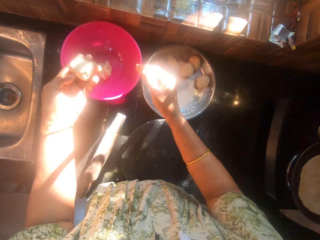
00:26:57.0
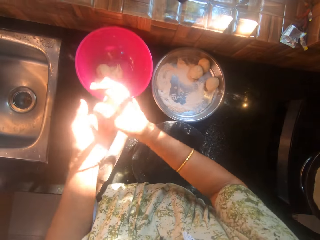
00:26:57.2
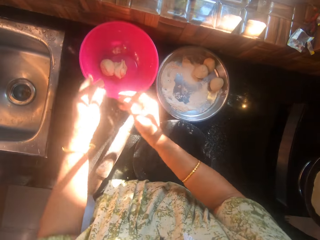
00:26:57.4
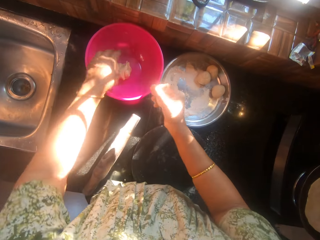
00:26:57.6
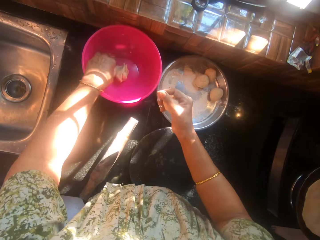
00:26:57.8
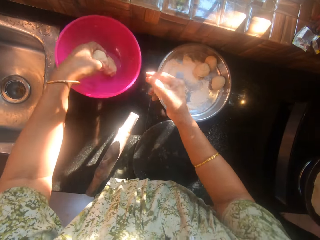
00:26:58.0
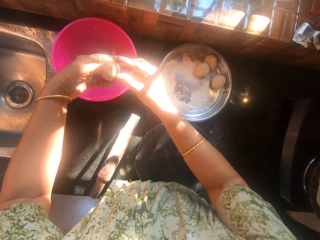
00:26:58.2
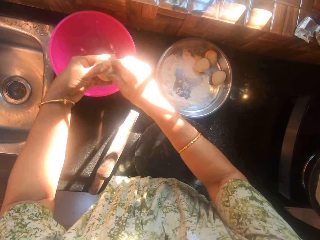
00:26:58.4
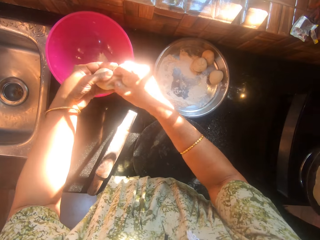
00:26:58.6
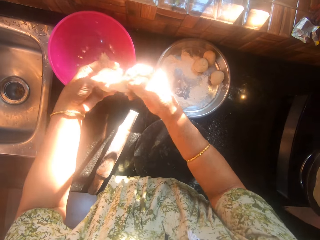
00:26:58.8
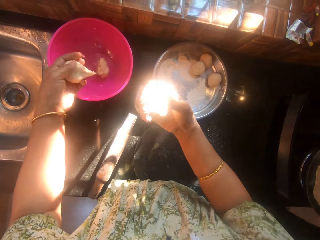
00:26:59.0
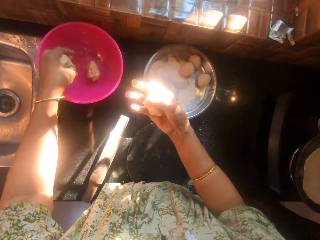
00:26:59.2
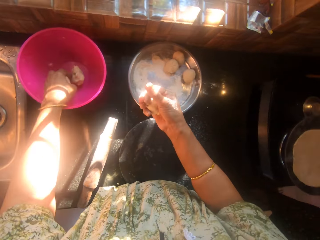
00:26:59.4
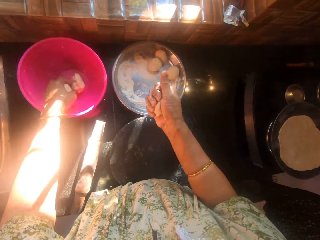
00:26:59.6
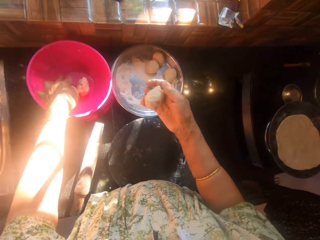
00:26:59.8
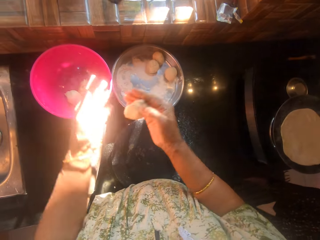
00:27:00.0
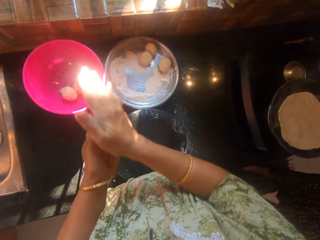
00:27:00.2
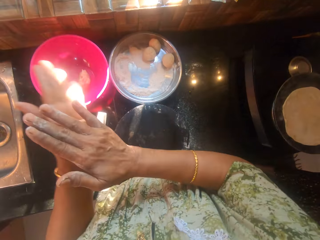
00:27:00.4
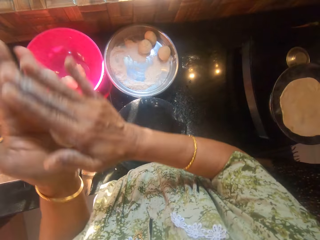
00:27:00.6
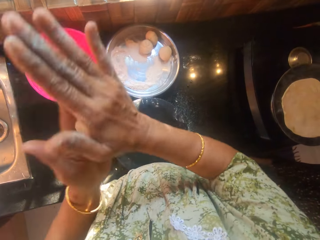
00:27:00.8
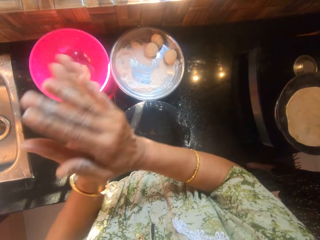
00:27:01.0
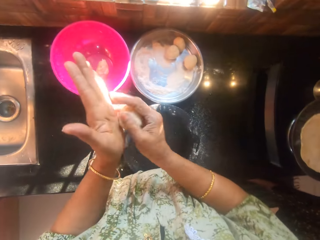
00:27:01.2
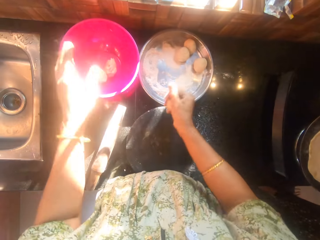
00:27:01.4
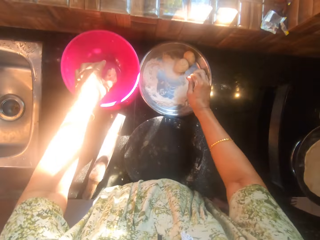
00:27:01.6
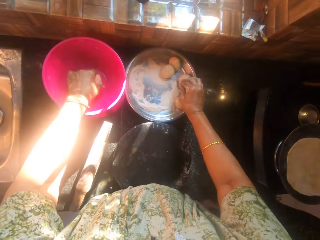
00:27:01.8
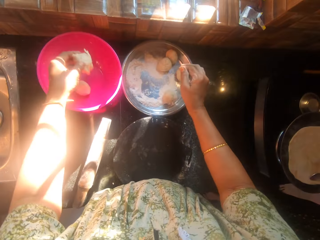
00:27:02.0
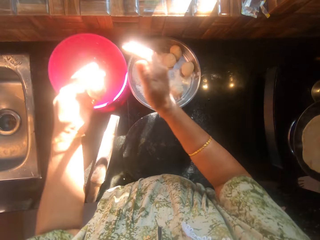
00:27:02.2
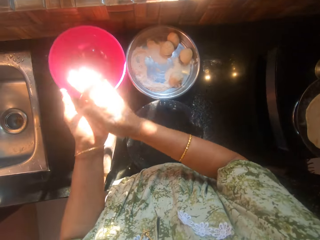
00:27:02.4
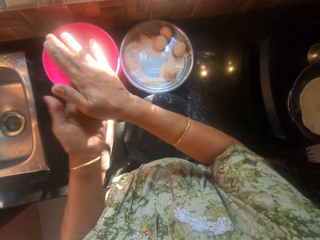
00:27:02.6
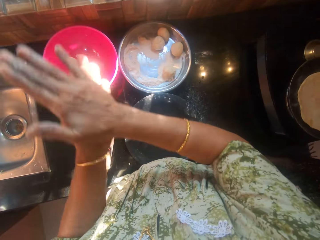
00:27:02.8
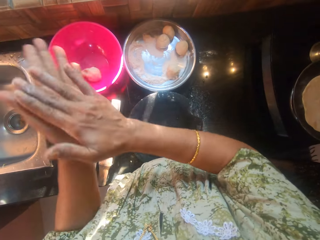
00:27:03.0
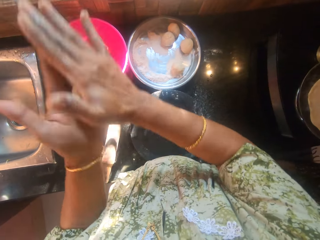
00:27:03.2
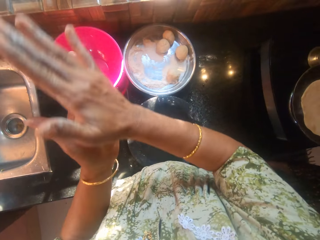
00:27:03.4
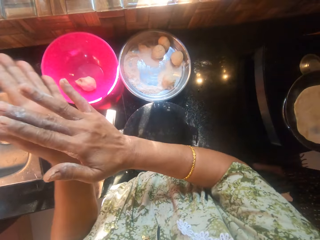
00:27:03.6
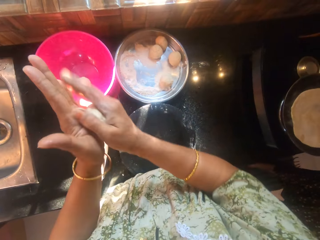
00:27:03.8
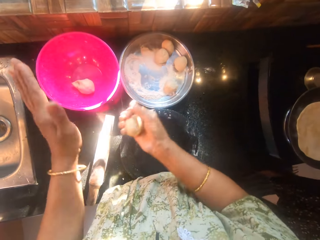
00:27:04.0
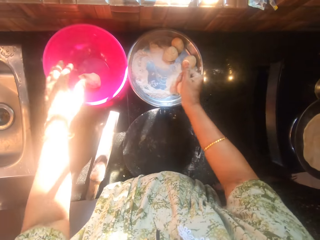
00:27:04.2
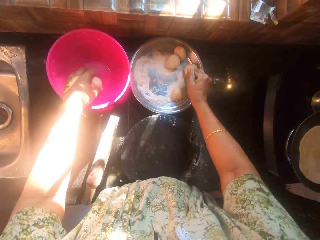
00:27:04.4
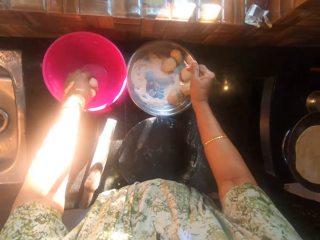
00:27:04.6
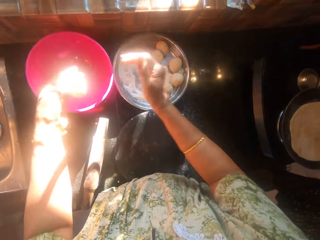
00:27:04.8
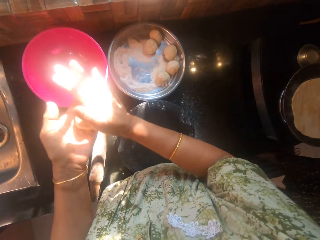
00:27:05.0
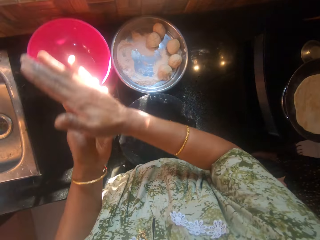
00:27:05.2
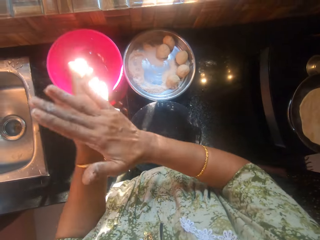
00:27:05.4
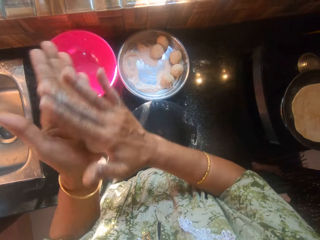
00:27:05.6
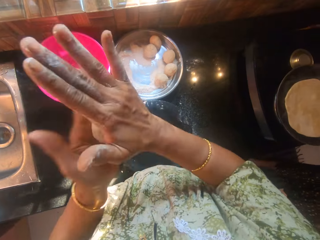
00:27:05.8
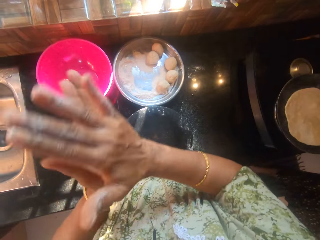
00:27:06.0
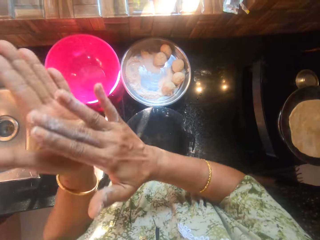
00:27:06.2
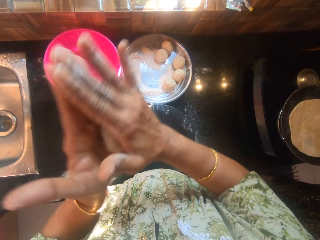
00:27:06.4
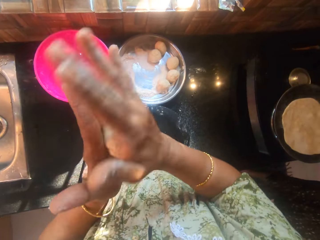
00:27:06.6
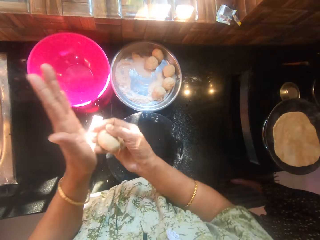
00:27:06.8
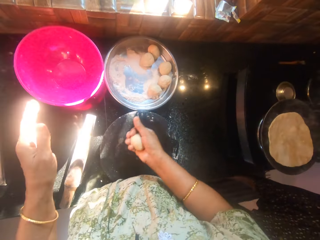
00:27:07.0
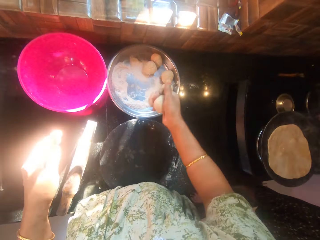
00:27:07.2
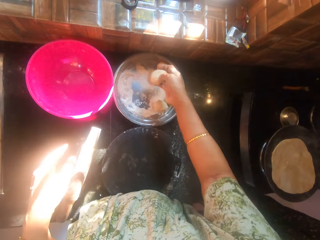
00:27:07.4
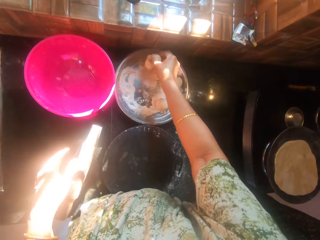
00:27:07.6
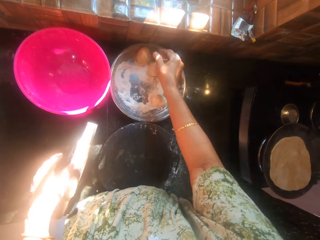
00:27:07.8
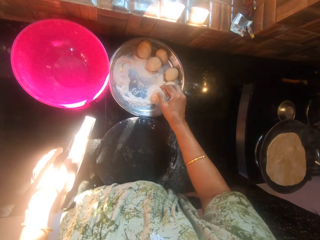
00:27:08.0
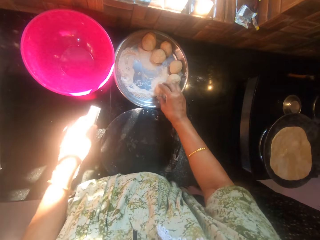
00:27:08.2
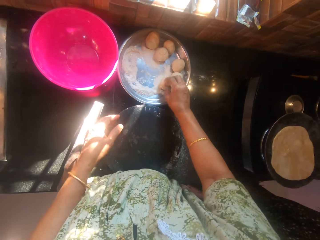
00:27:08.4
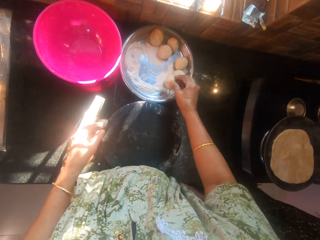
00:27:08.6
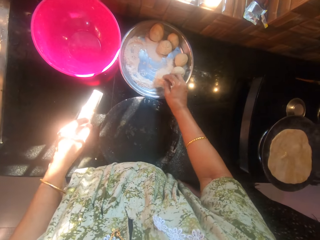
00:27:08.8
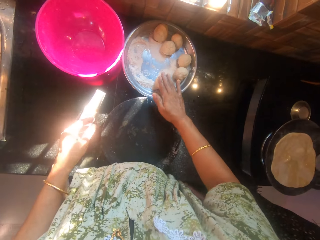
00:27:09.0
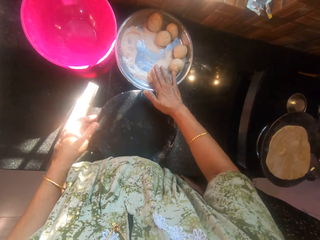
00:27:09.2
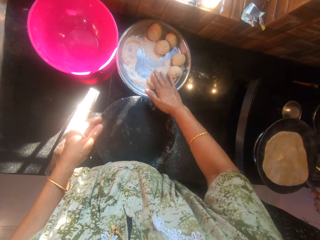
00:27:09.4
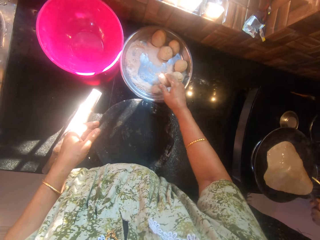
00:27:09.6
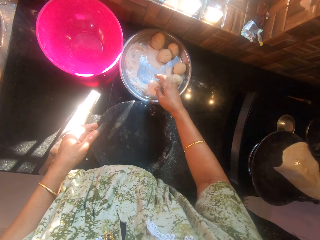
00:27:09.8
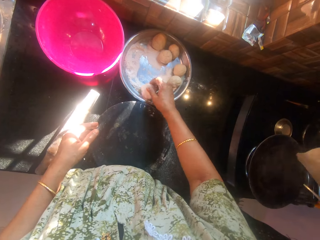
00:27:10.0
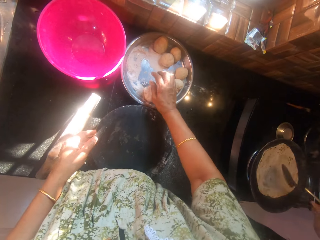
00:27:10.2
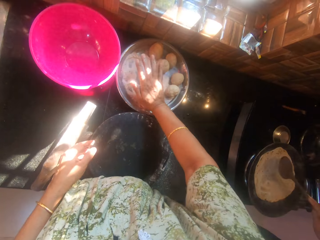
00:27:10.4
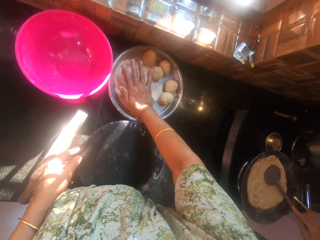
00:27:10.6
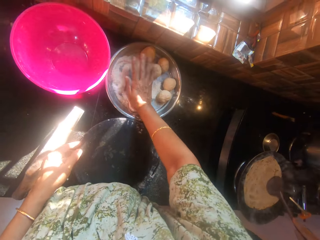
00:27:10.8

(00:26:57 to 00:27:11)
The camera wearer picks up a dough from the bowl. She picks another dough, cuts the dough, and puts the dough in the bowl. She kneads the dough with her hands. She drops the dough on a tray. She kneads another dough from the bowl with her hands. A woman applies oil on a flat bread. The camera wearer drops the dough on the tray. She kneads another dough from the bowl with her hands. She drops the dough on the tray. She rolls the dough in flour on the tray. She presses the dough.

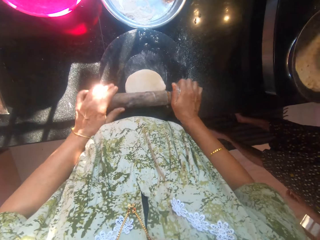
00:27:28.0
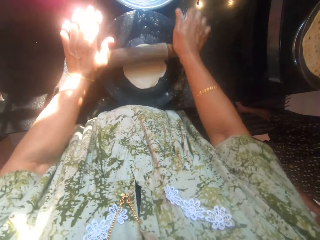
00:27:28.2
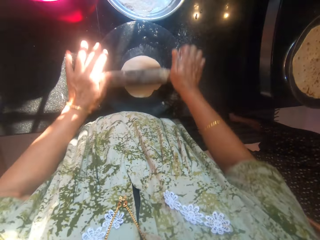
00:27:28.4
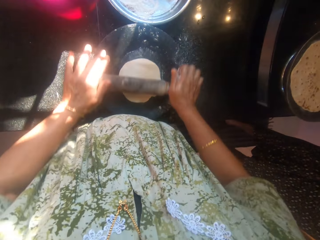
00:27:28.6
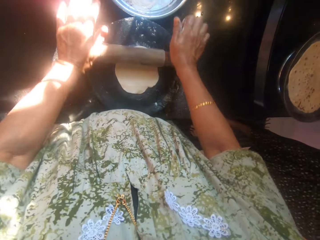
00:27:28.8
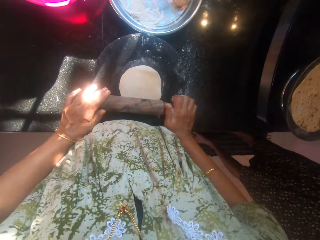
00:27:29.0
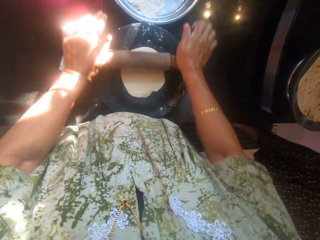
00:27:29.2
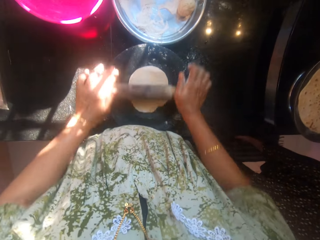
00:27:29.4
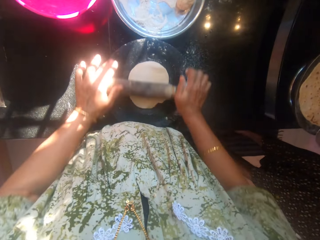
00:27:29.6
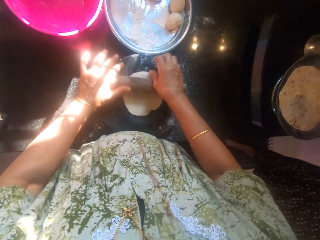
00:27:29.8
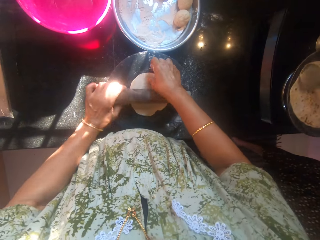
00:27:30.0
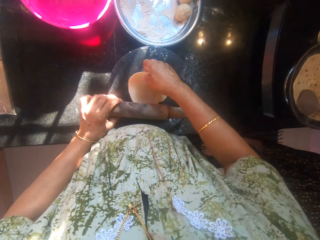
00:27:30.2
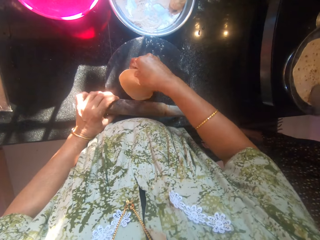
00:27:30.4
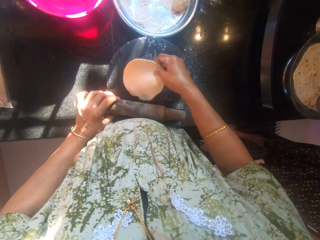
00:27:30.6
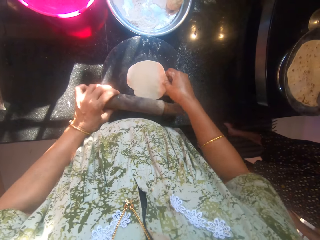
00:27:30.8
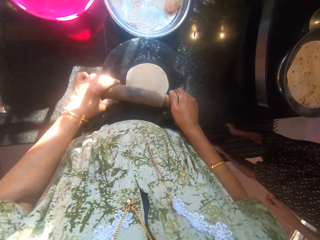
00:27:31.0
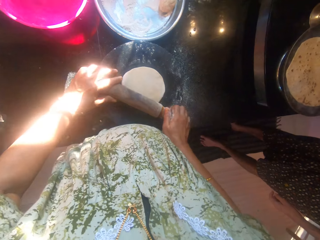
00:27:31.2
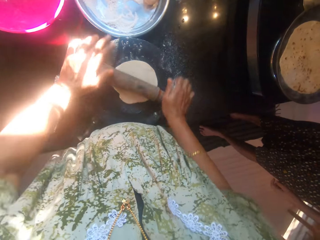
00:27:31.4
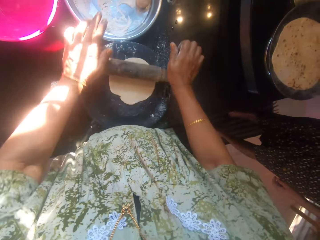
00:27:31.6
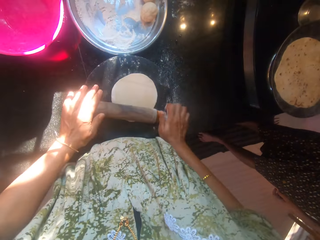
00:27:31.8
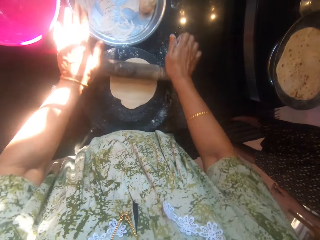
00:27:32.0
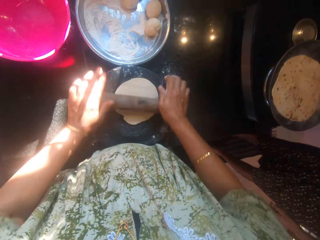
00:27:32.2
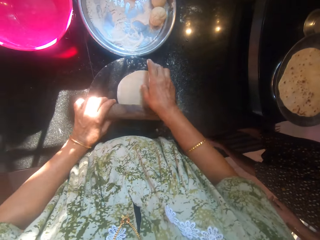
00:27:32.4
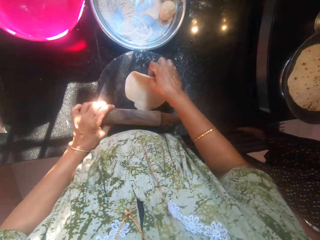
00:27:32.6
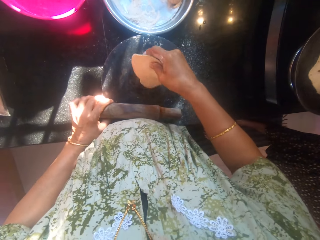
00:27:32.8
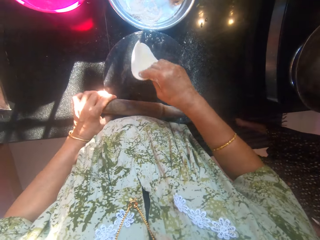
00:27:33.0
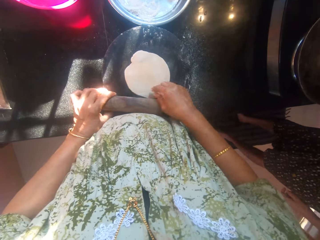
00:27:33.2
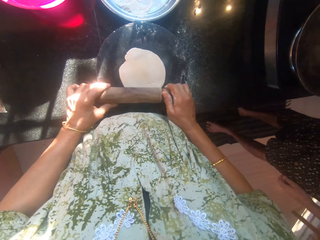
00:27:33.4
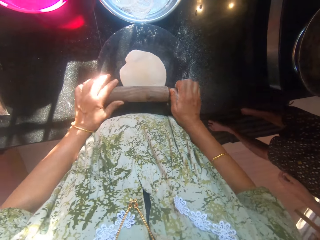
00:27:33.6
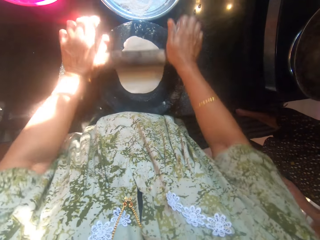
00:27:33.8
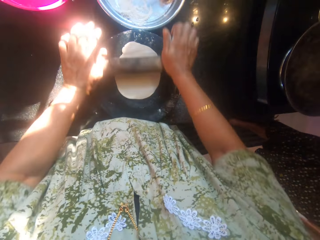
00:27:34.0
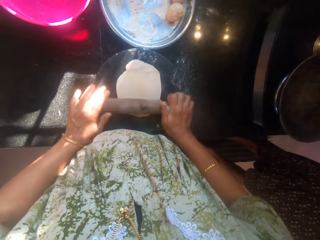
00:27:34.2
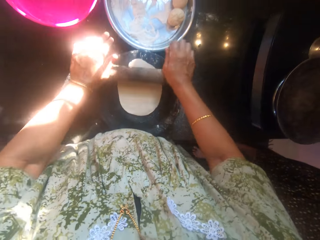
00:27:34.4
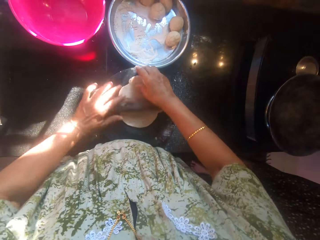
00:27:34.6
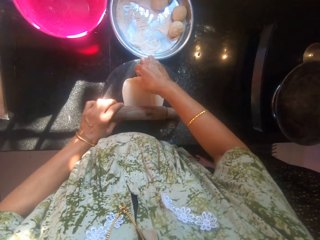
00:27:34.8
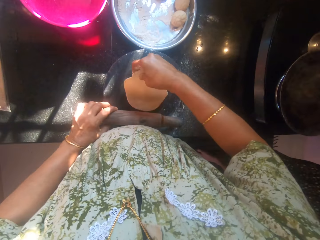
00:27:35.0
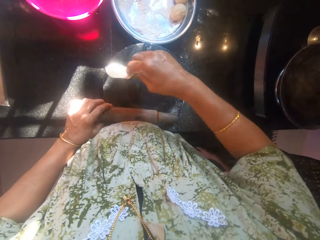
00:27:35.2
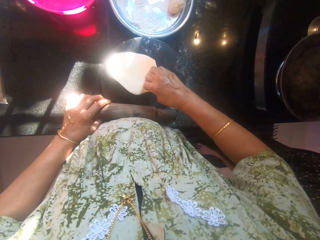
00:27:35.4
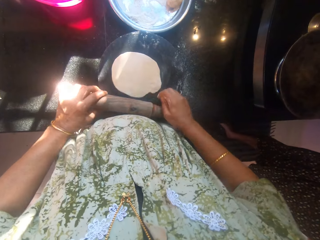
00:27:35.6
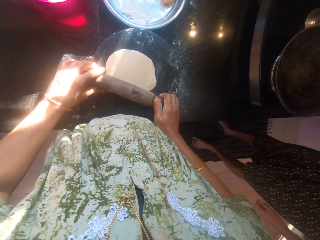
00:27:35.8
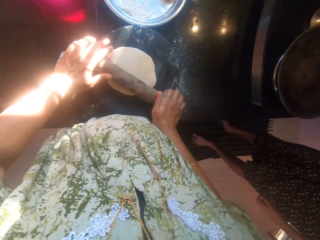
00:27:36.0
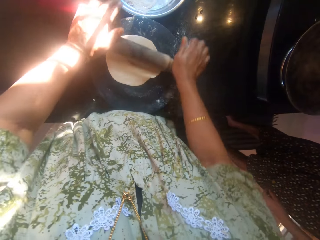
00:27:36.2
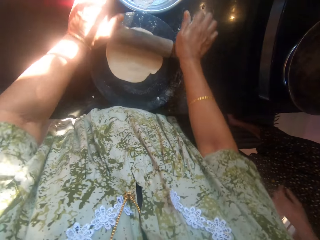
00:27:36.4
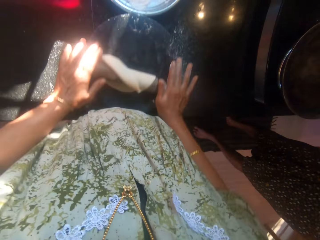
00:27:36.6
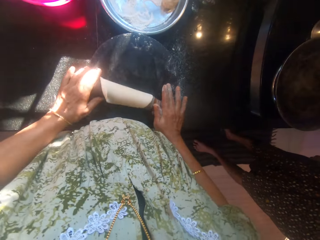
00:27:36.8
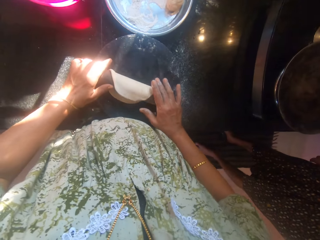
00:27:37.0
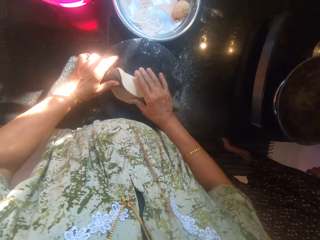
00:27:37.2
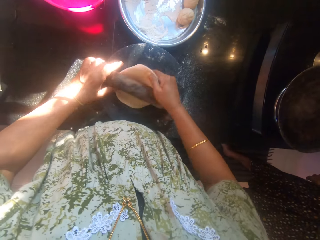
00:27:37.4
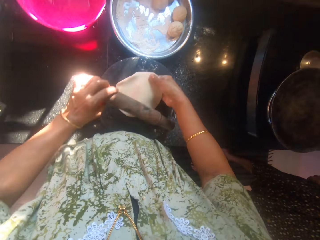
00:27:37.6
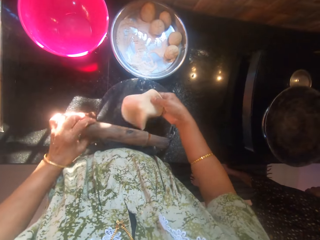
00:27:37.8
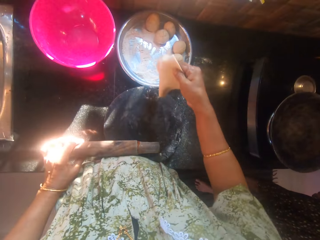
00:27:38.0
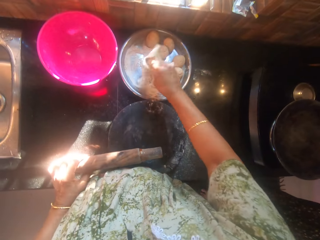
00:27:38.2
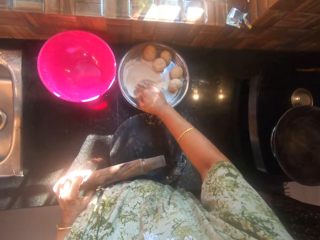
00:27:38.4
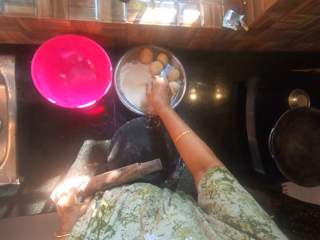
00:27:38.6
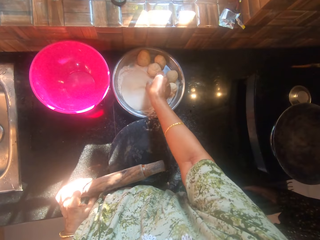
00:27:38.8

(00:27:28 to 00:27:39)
The camera wearer flattens the other dough with the rolling pin on the roti wood. She adjusts the other dough on the rolling board. She flattens the other dough with the rolling pin. She turns the other dough around. The man removes the other dough from the frying pan with the spoon. The camera wearer flattens the other dough with the rolling pin on the roti wood. She turns the other dough around. She flattens the other dough with the rolling pin. She picks the other dough from the rolling board with her right hand. She drops the other dough on a stainless bowl.
